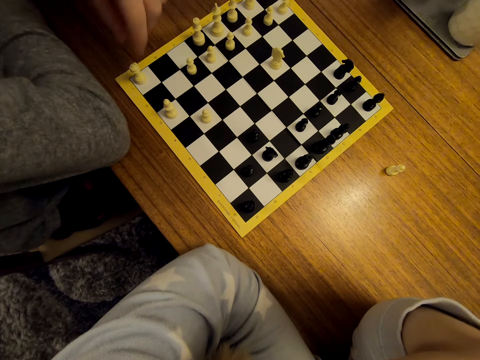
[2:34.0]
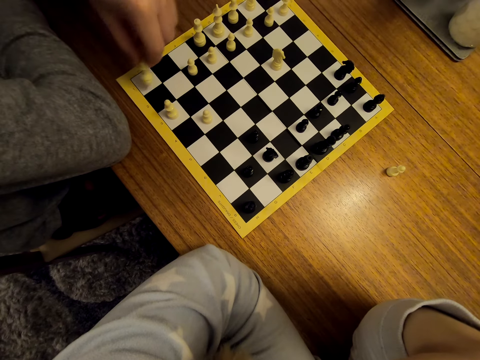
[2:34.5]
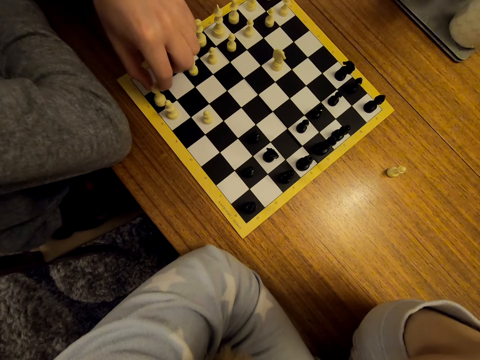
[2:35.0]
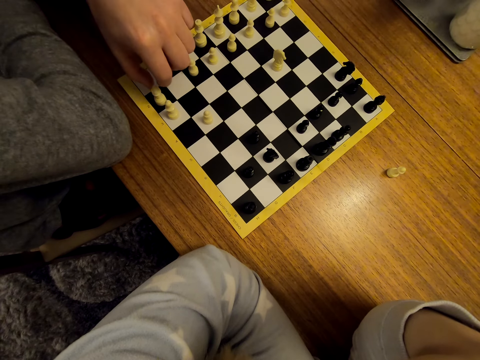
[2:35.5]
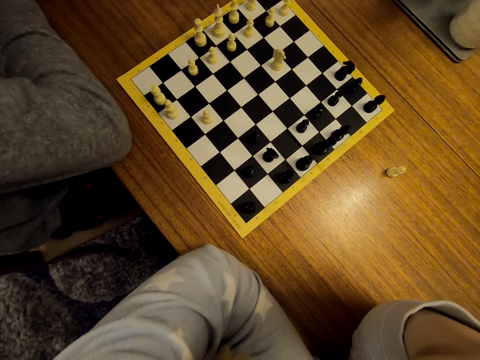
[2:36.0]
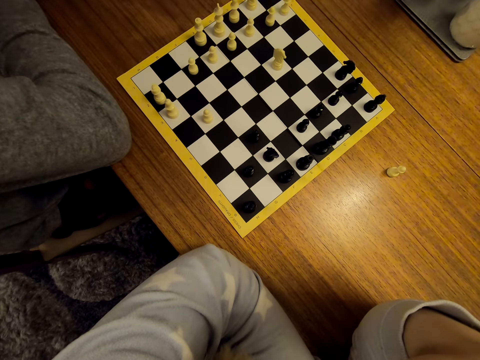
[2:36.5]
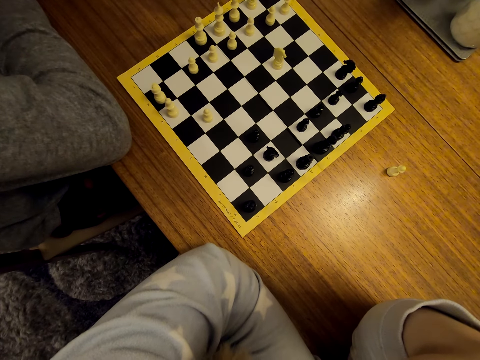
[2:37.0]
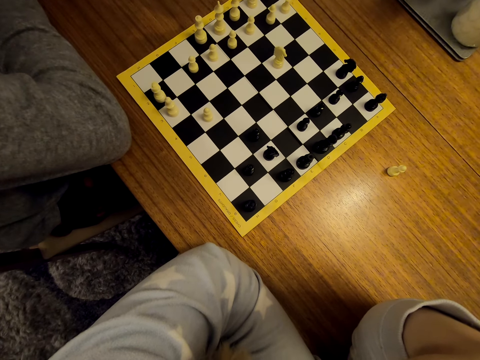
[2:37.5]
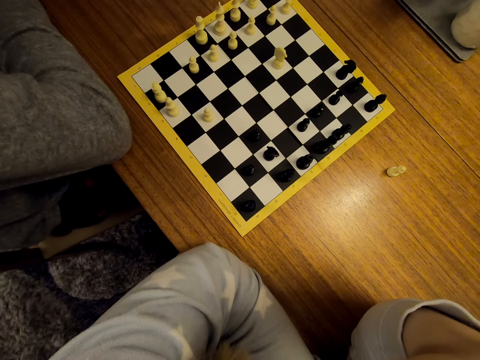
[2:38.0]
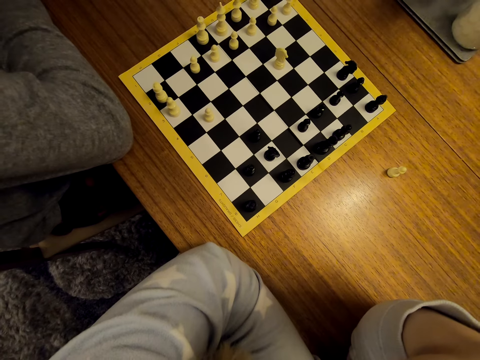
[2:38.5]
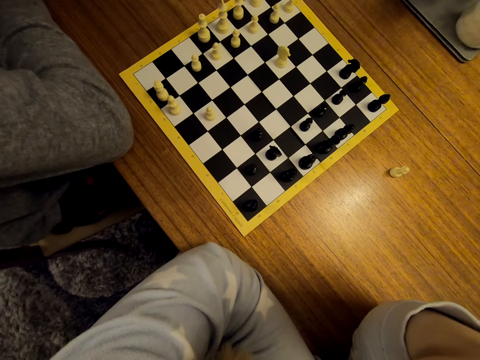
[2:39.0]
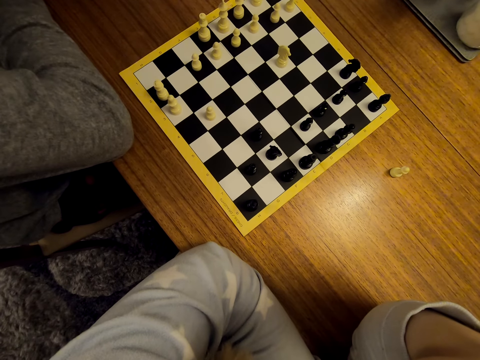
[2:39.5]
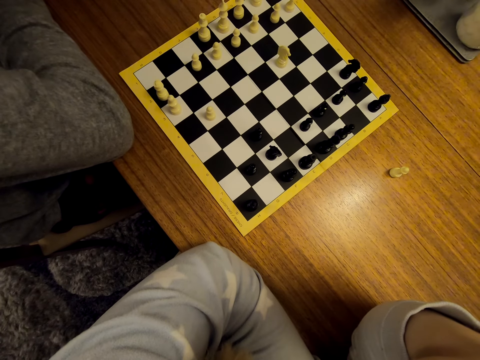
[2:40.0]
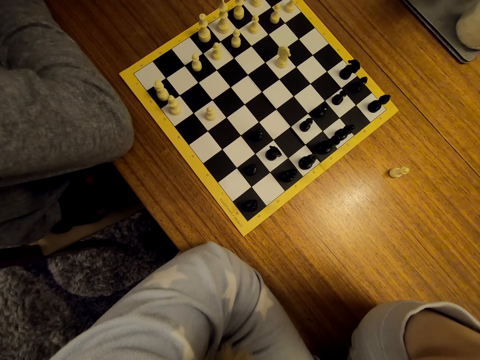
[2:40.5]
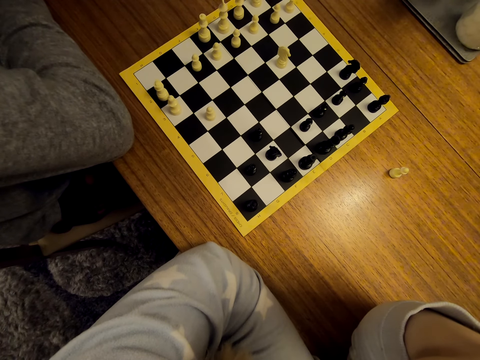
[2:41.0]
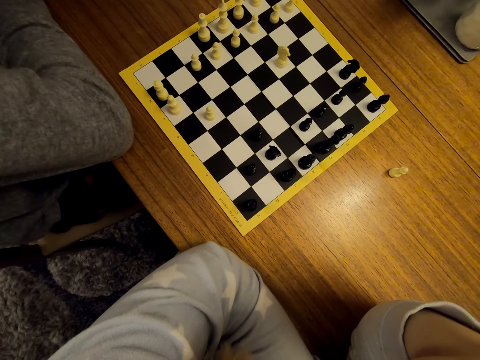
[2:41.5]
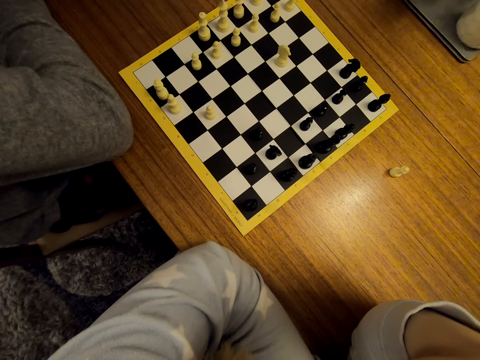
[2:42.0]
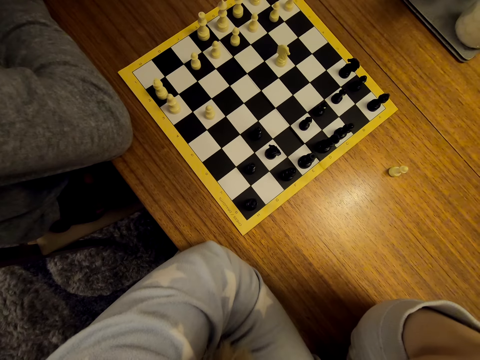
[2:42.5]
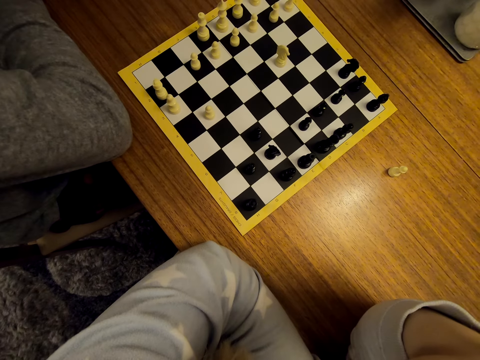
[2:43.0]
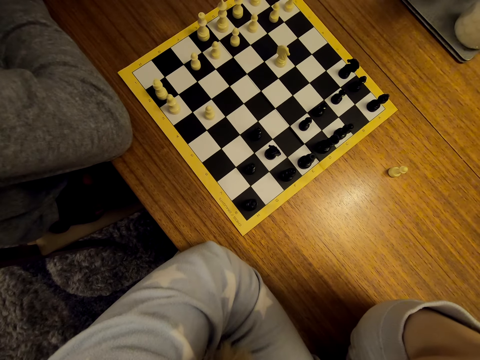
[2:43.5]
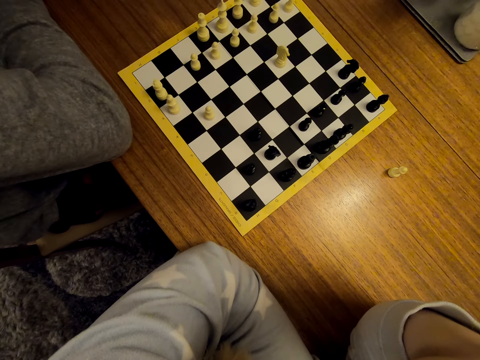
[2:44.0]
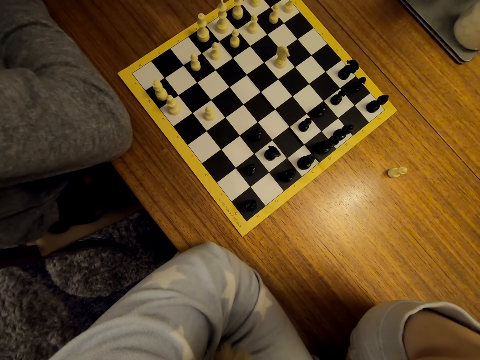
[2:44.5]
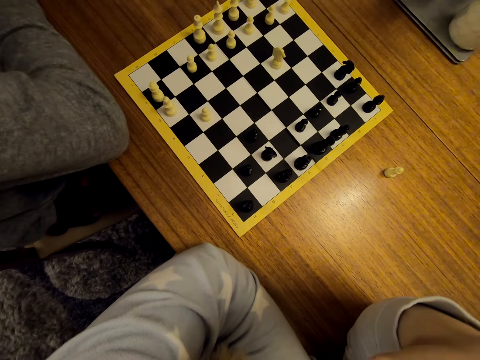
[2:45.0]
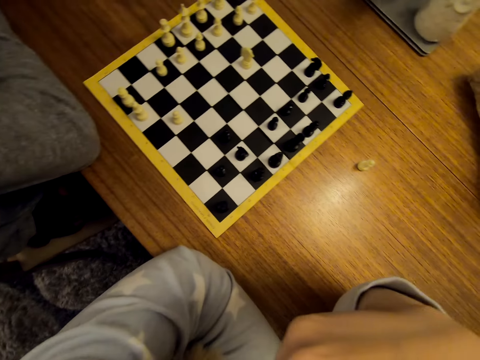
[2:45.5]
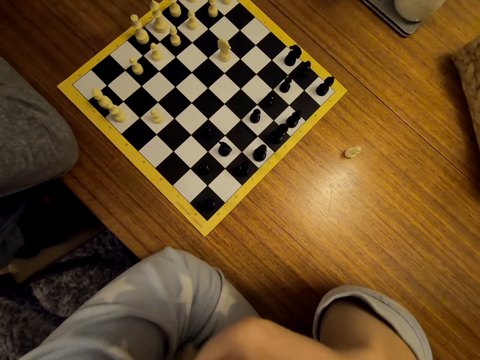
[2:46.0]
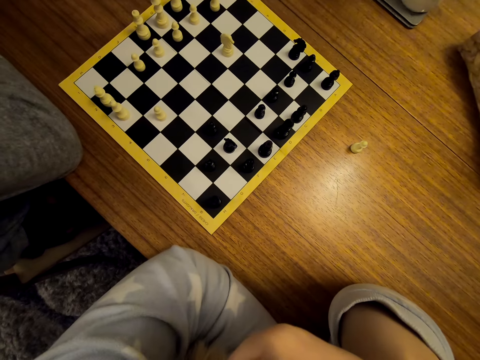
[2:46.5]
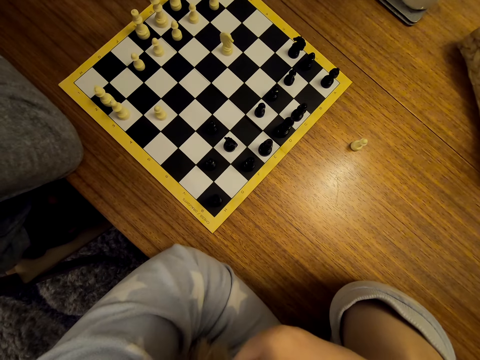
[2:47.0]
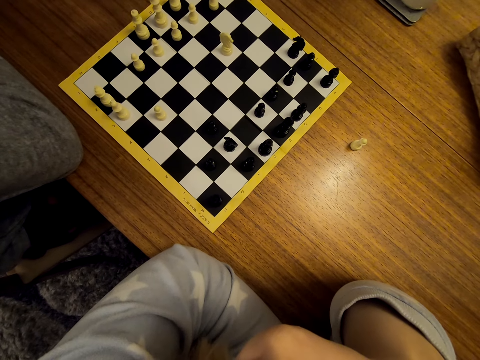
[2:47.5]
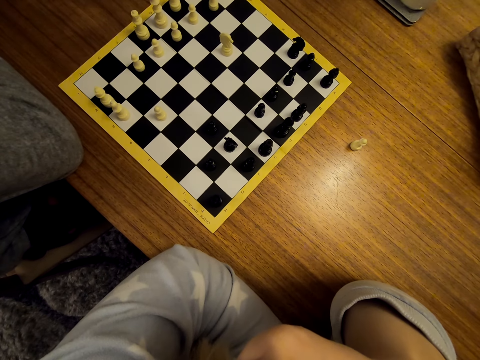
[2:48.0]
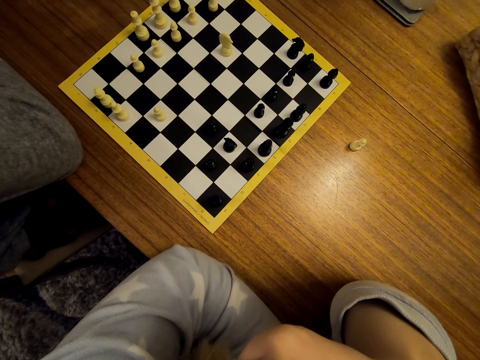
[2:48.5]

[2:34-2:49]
The camera wearer moves the pawn on the chess board. A woman moves the chess piece. The camera wearer unhands the pawn.

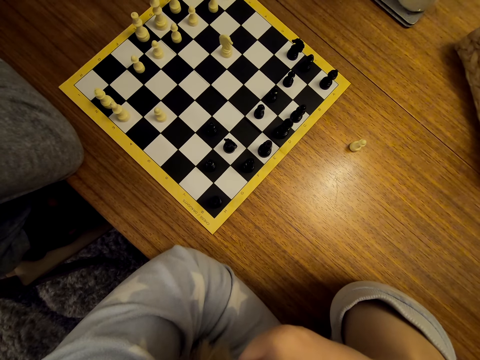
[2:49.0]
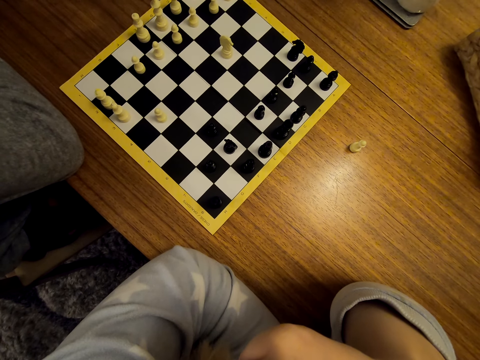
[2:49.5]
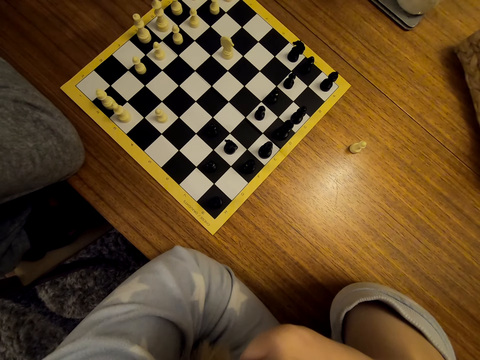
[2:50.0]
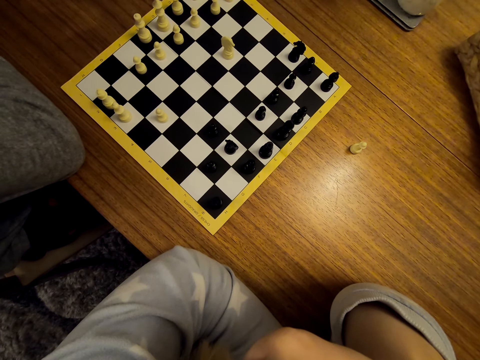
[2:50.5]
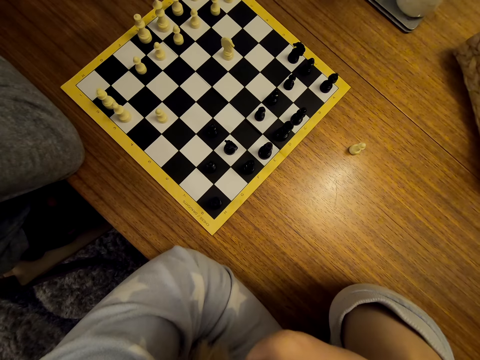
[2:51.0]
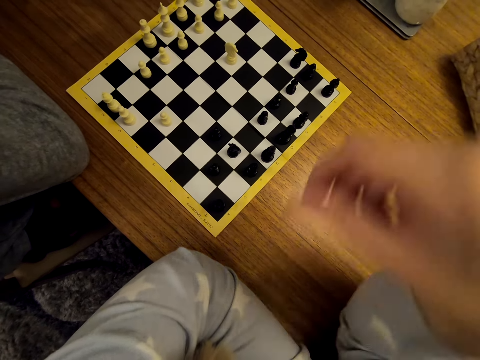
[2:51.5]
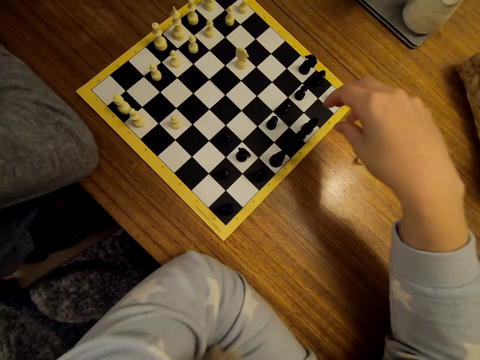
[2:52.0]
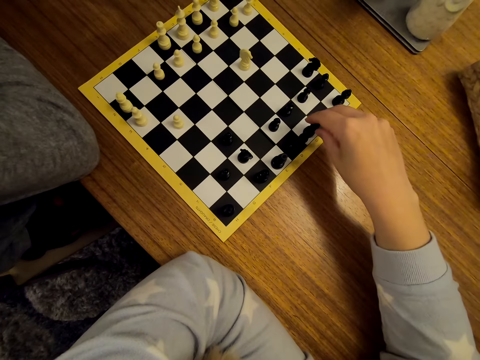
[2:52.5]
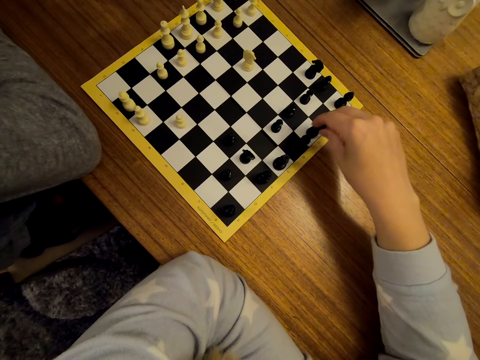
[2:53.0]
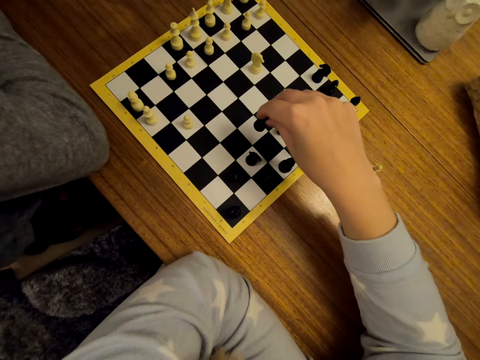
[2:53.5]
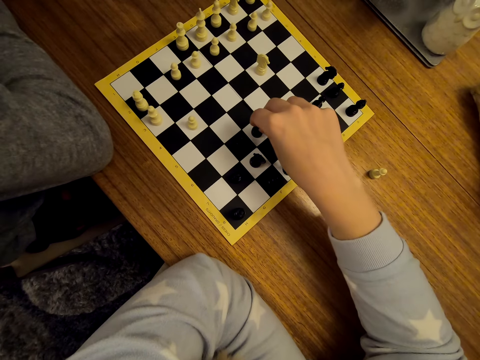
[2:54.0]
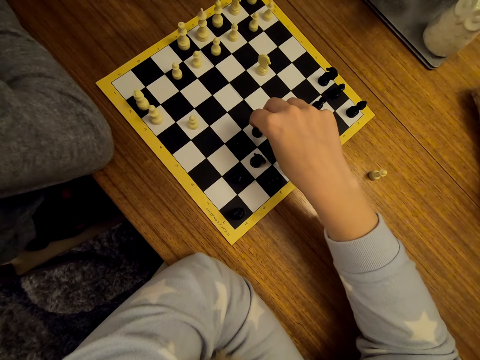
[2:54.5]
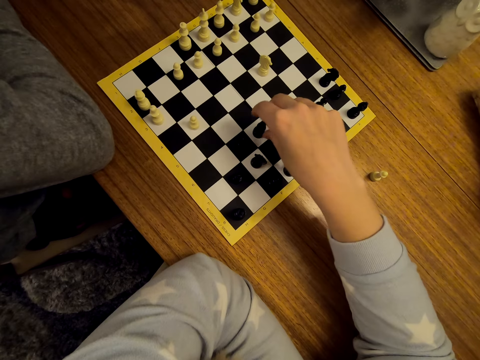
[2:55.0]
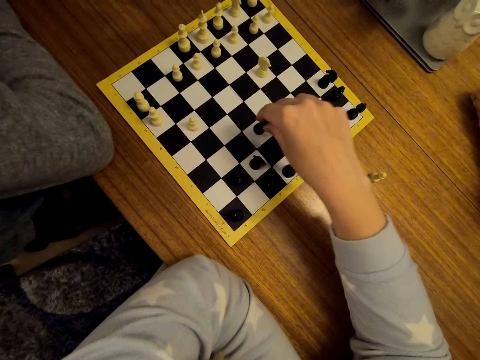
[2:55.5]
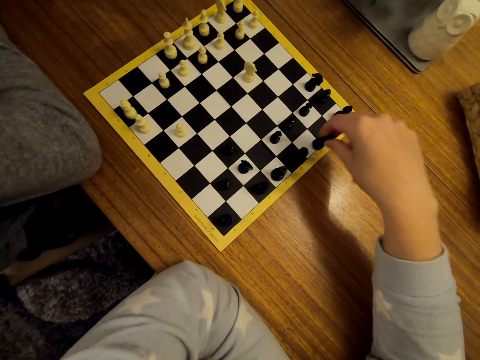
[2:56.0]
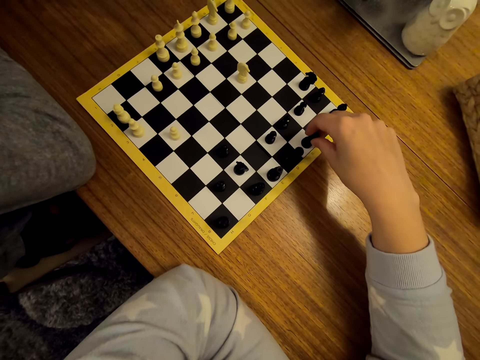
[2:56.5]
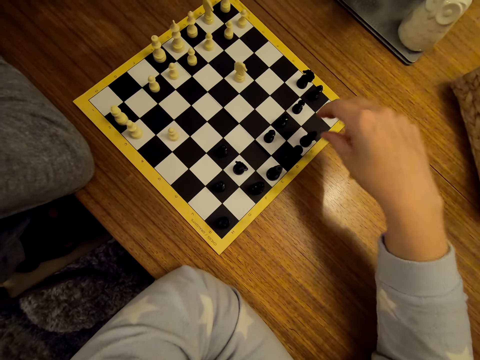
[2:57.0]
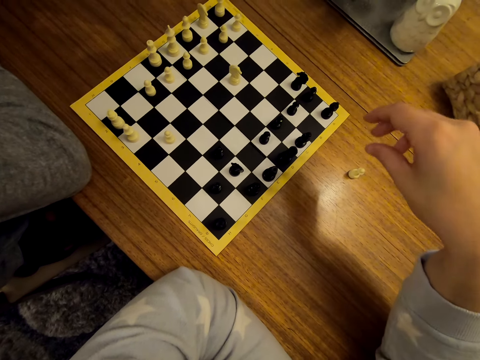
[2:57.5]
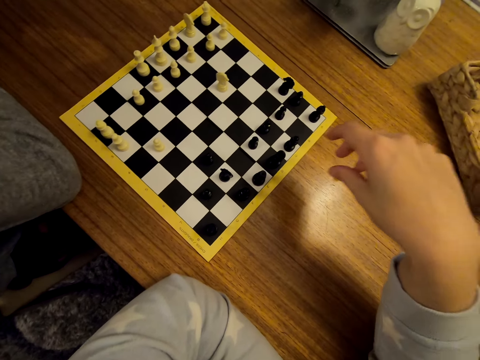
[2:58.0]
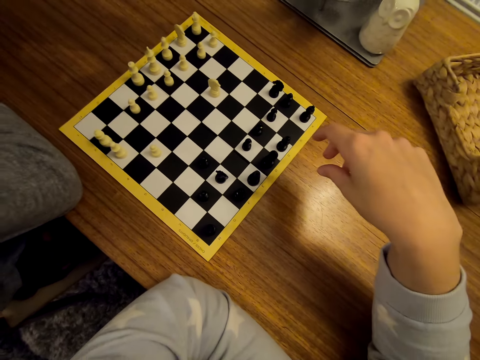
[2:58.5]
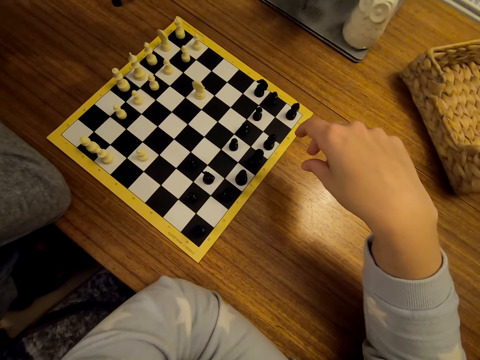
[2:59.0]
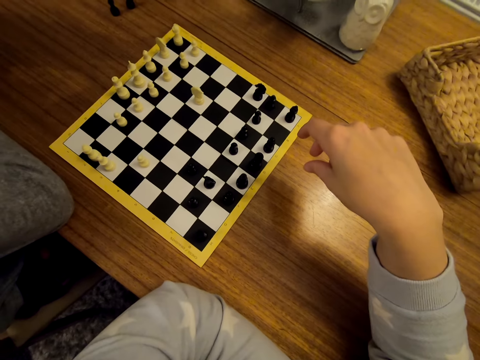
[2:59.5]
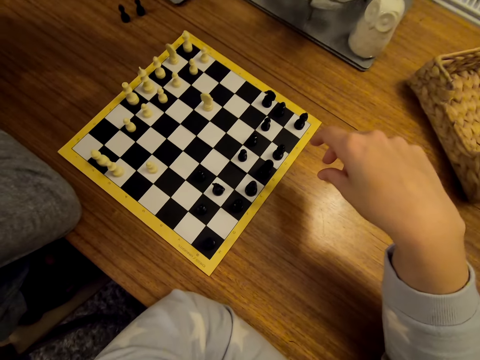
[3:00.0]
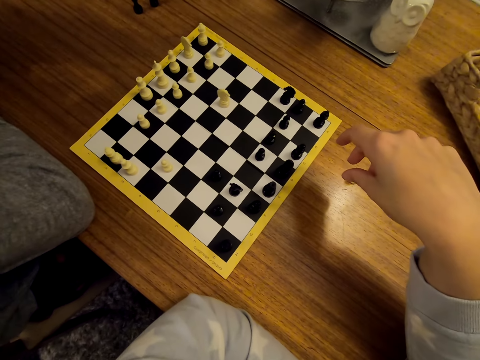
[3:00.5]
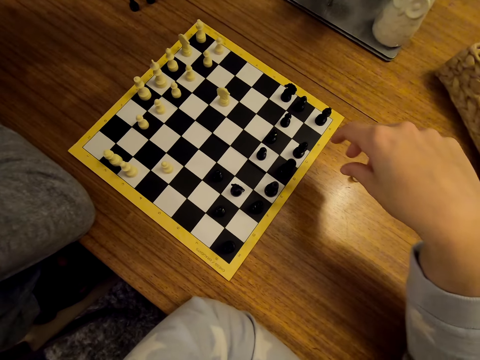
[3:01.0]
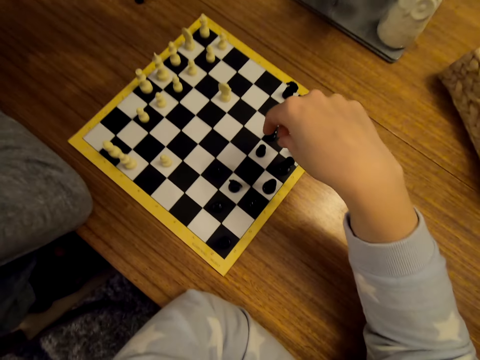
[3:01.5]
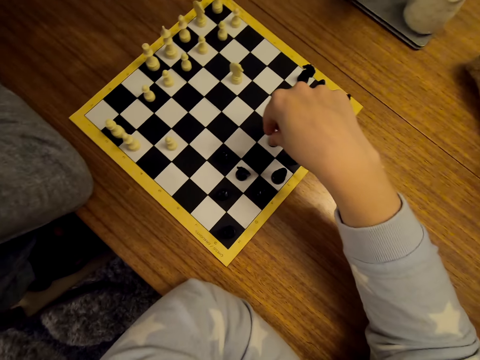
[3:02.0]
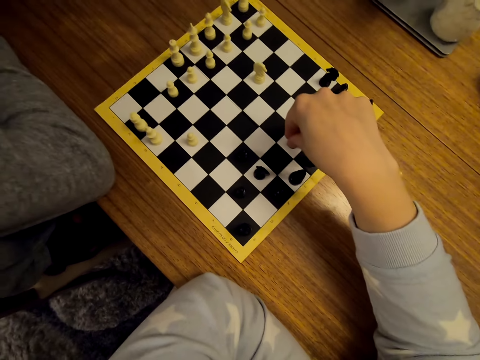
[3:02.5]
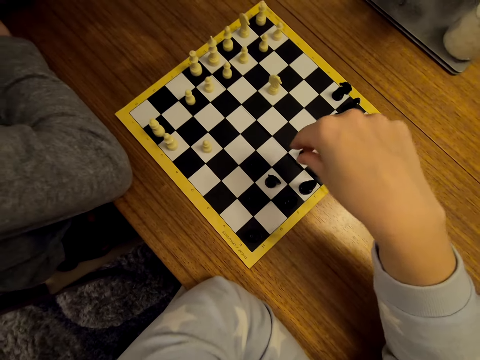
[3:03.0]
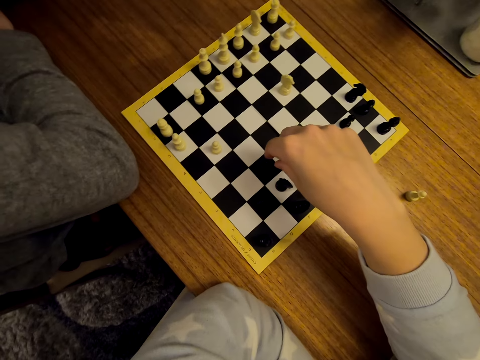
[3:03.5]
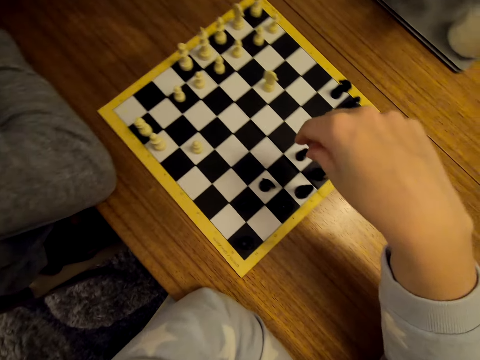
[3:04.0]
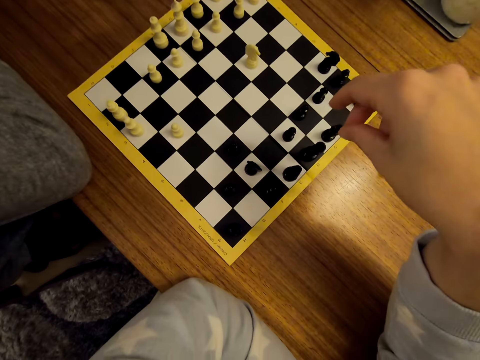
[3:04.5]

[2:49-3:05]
The camera wearer moves the chess piece. A woman moves the pawn on the chess board. The camera wearer interacts with the woman.
